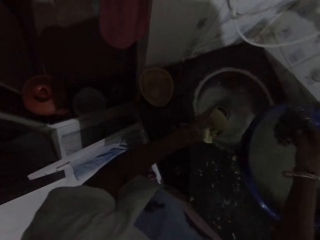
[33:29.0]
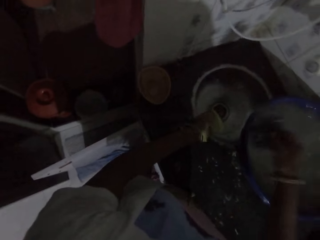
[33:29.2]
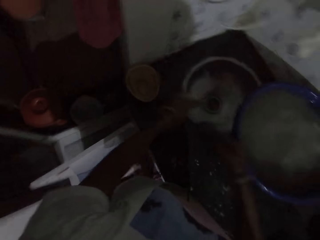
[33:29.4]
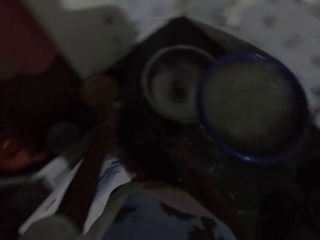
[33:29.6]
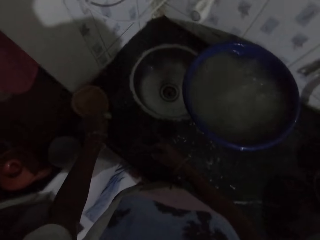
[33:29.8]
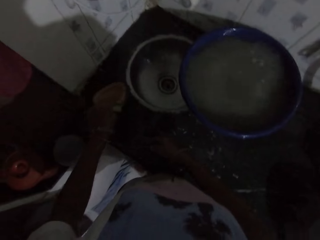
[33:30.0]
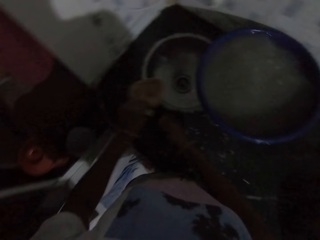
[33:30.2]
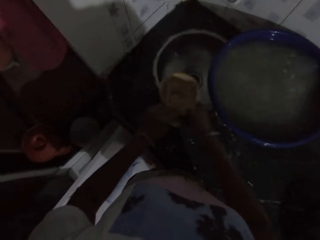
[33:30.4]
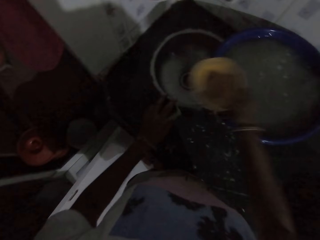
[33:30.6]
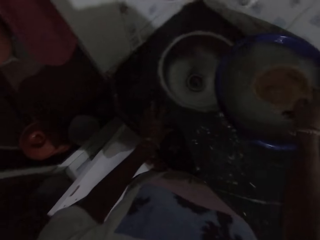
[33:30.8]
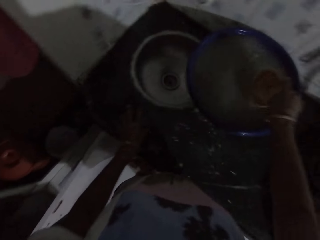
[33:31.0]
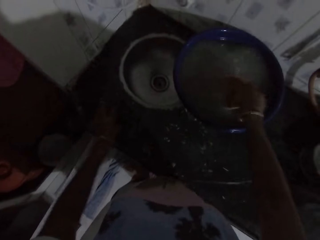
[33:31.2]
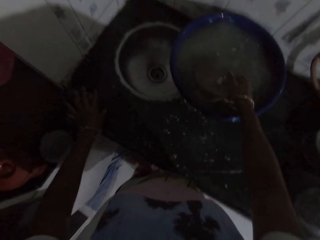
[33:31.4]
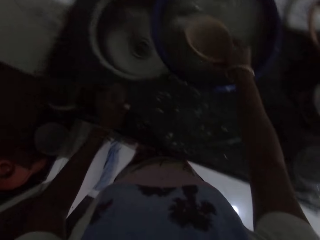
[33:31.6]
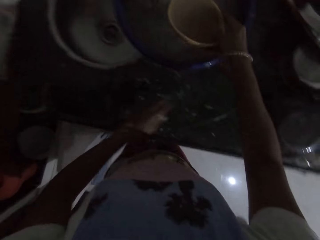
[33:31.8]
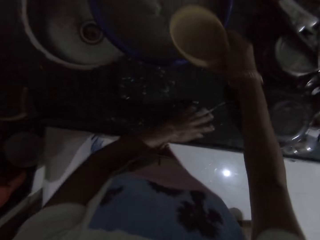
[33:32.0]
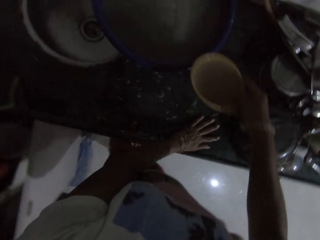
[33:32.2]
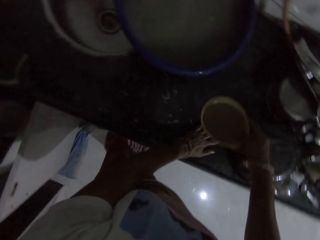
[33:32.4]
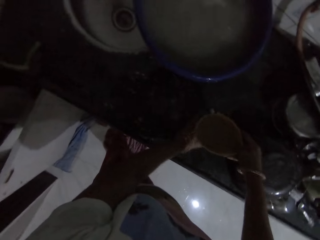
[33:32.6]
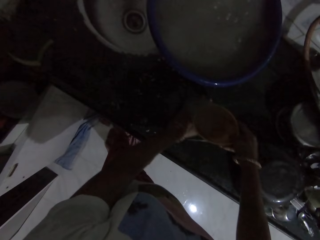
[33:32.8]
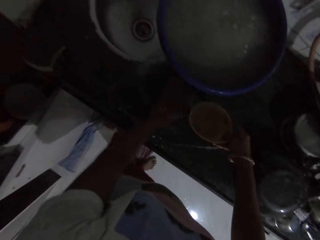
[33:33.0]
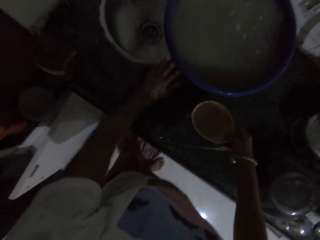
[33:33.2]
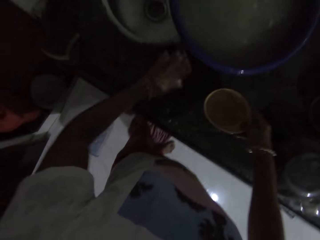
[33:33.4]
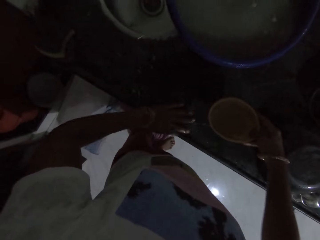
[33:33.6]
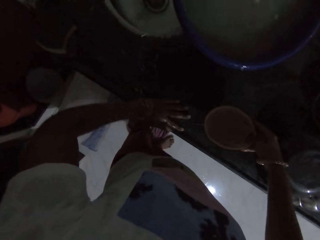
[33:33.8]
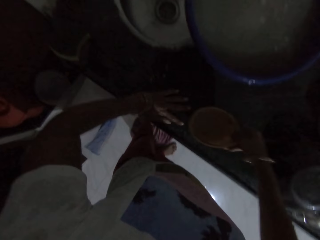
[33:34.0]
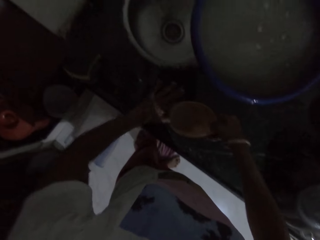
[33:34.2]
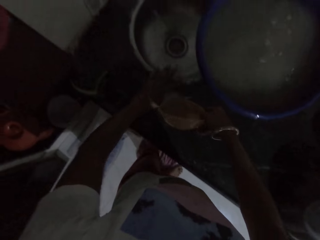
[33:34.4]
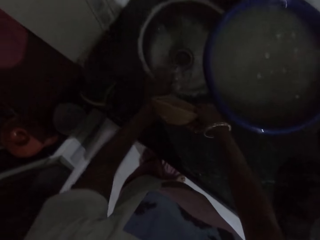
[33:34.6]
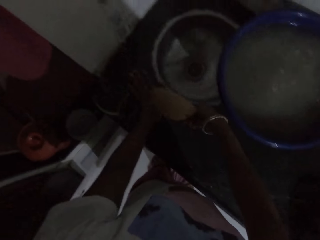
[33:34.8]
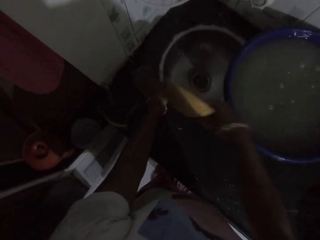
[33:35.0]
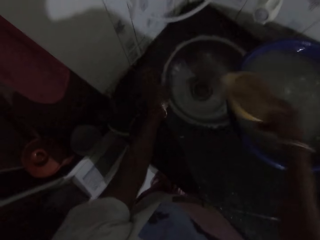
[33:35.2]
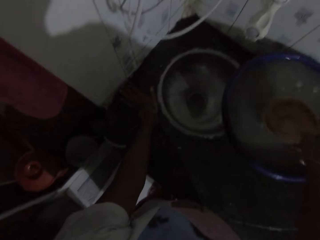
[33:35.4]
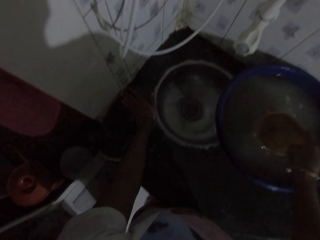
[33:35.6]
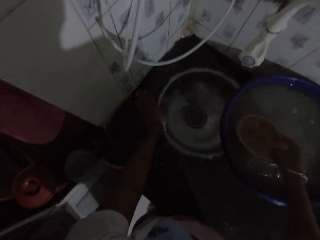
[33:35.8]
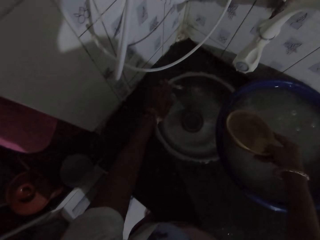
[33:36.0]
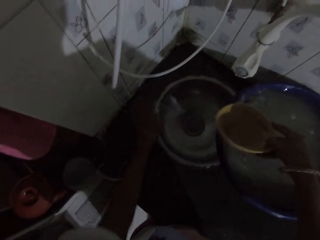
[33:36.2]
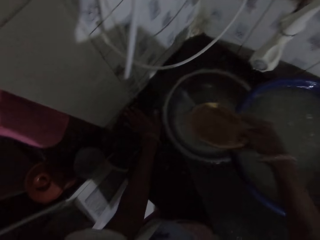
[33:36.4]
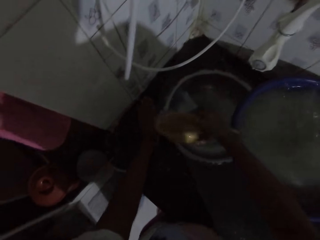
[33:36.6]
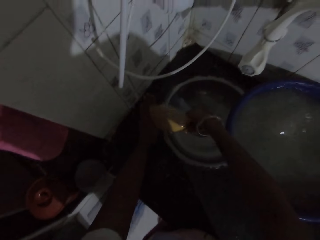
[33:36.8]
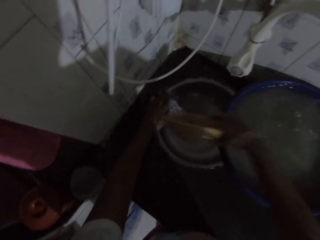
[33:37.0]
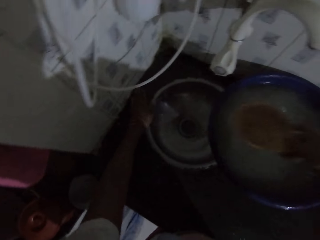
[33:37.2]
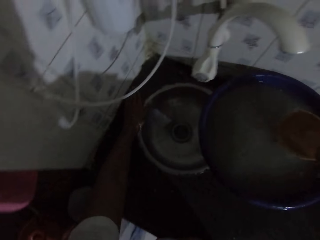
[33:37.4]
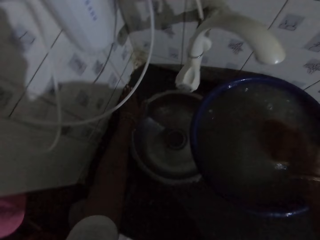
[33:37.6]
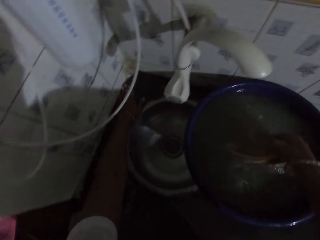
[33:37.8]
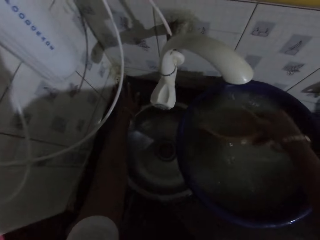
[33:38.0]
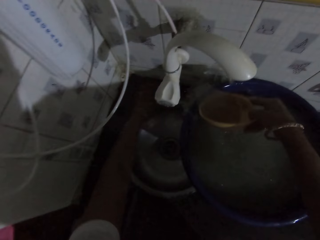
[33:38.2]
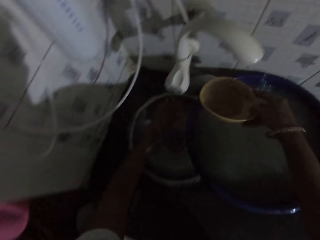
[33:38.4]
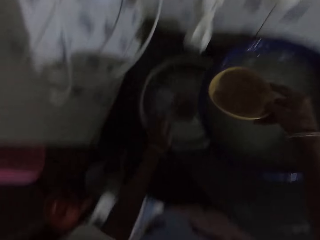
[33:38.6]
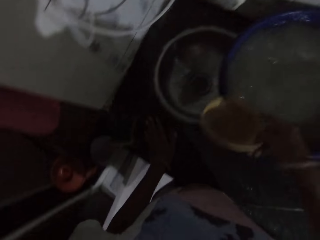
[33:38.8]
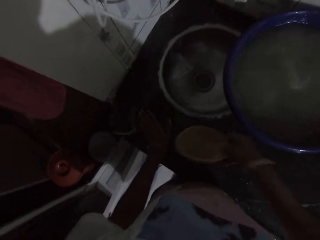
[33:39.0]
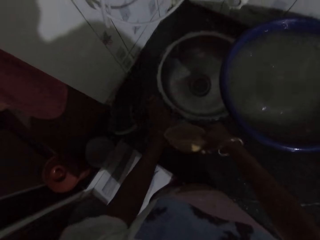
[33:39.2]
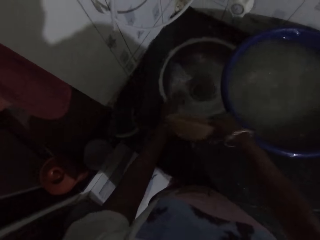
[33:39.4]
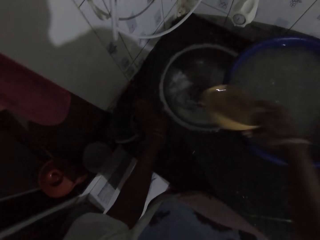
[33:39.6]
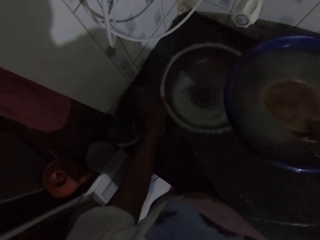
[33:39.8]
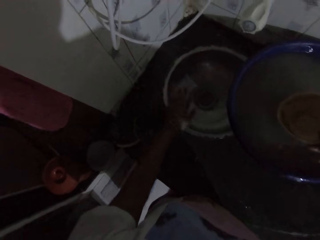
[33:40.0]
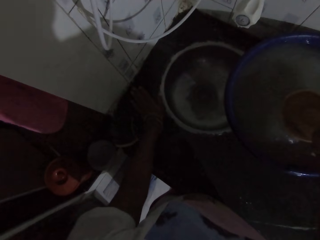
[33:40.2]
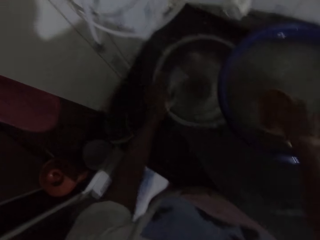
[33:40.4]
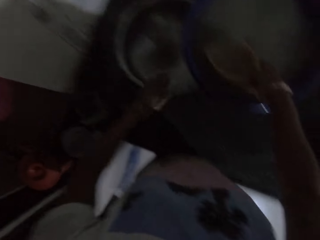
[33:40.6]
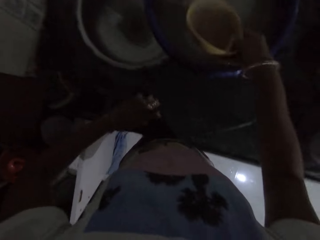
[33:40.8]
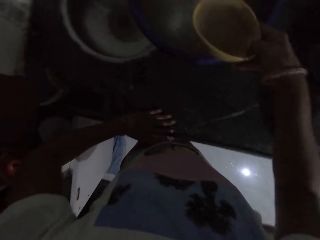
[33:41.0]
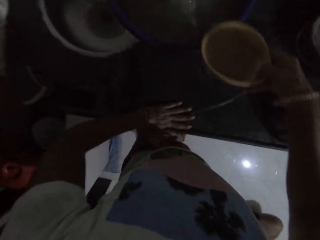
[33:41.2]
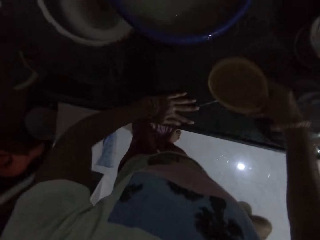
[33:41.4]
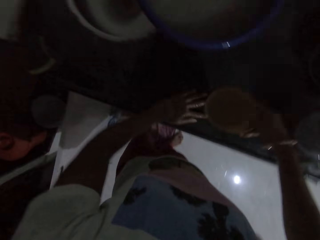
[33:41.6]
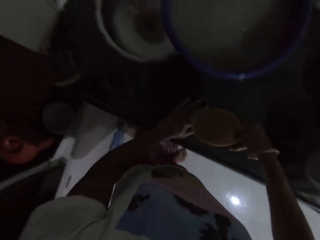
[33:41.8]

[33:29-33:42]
The camera wearer drops the sponge on the kitchen counter with her left hand and drops the sponge on the kitchen counter with her right hand. She picks up a bowl from the kitchen counter with her left hand. She passes the bowl from her left hand to her right hand. She scoops water from the container with the bowl in her right hand. She cleans the kitchen counter with her left hand. She pours water from the bowl to the kitchen counter with her right hand. She scoops water from the container with the bowl in her right hand. She pours water from the bowl to the kitchen counter with her right hand. She scoops water from the container with the bowl in her right hand. She pours water from the bowl to the kitchen counter with her right hand. She does it again. She scoops water from the container with the bowl in her right hand.

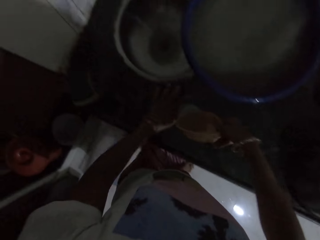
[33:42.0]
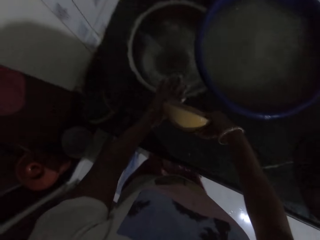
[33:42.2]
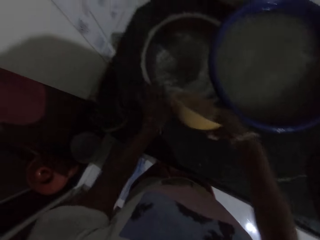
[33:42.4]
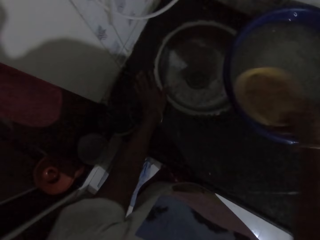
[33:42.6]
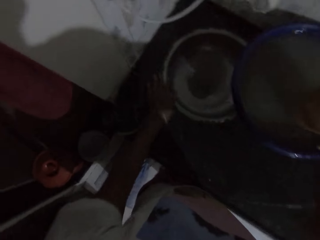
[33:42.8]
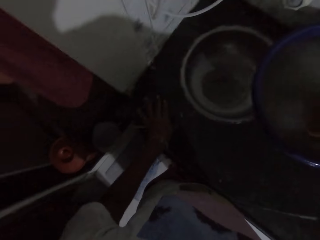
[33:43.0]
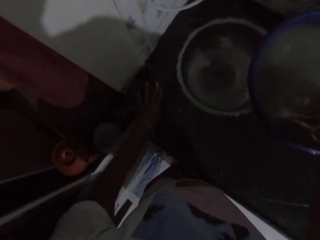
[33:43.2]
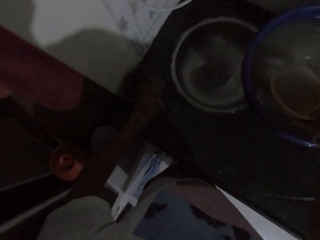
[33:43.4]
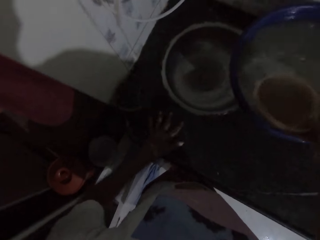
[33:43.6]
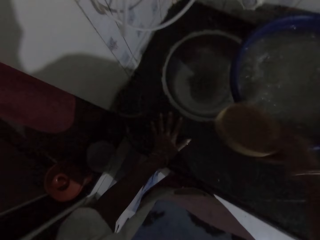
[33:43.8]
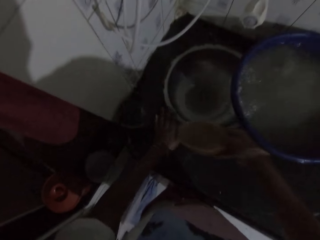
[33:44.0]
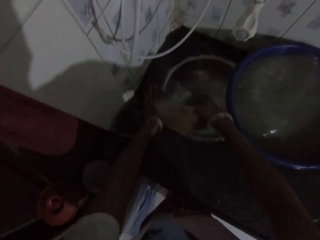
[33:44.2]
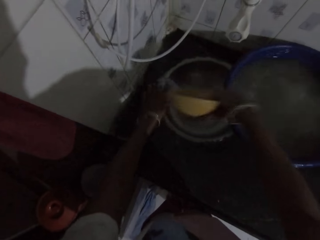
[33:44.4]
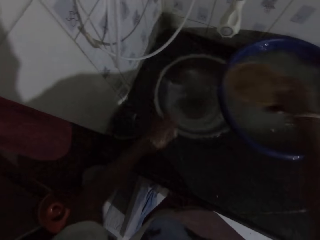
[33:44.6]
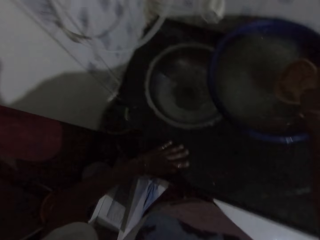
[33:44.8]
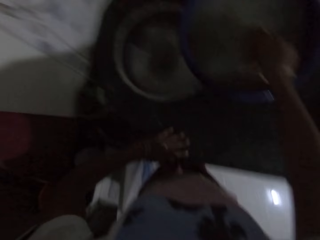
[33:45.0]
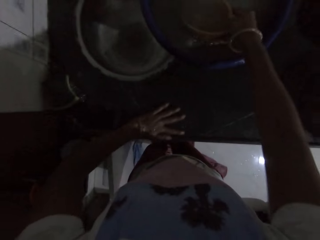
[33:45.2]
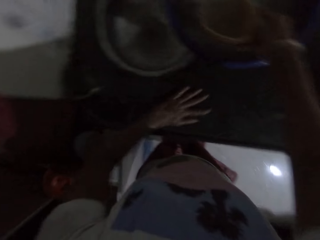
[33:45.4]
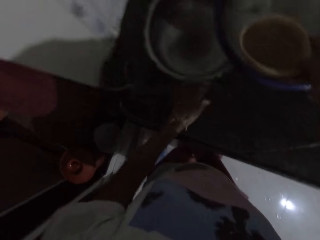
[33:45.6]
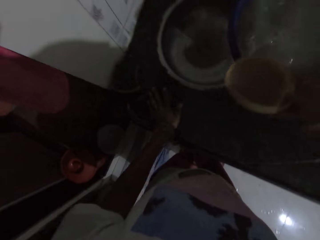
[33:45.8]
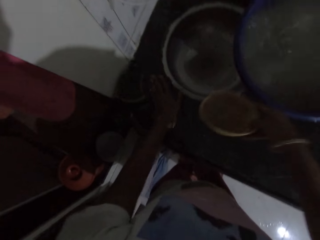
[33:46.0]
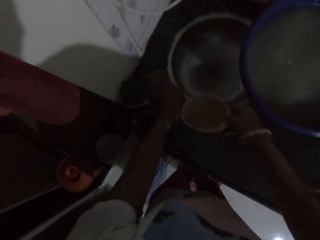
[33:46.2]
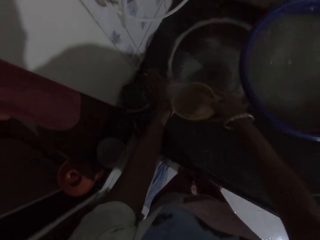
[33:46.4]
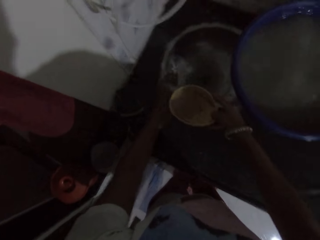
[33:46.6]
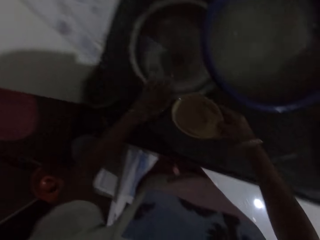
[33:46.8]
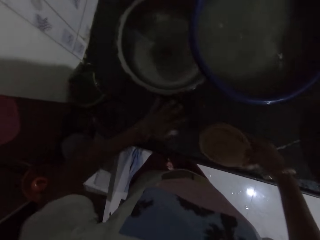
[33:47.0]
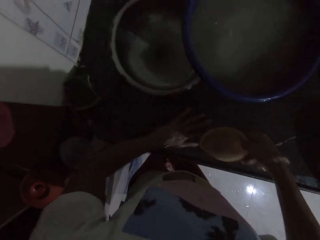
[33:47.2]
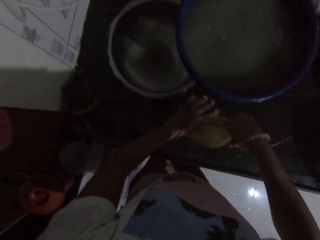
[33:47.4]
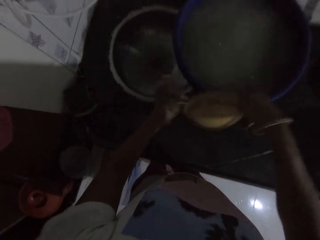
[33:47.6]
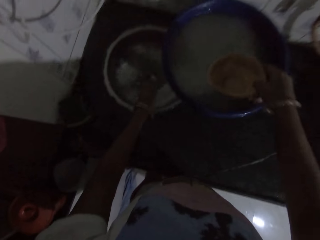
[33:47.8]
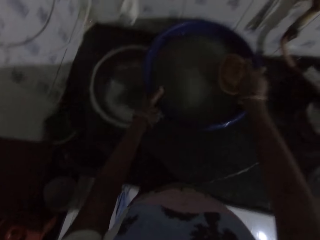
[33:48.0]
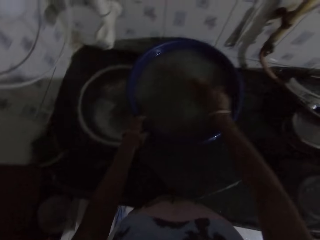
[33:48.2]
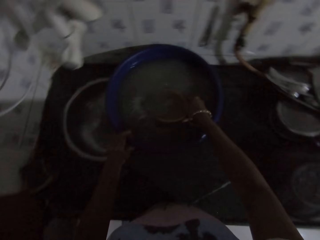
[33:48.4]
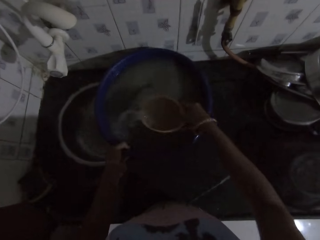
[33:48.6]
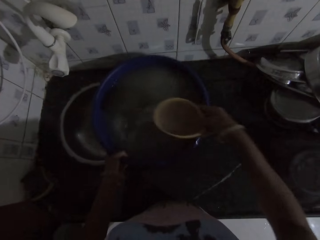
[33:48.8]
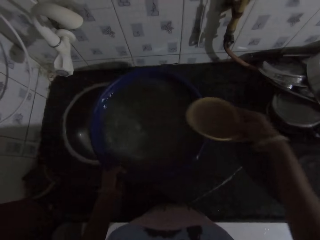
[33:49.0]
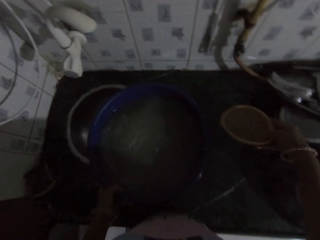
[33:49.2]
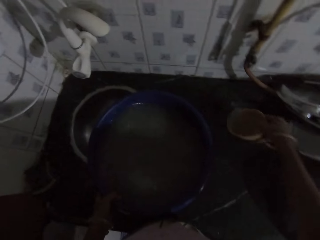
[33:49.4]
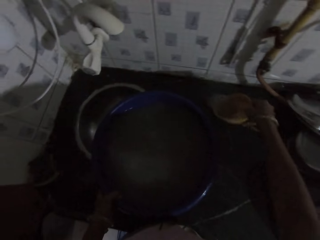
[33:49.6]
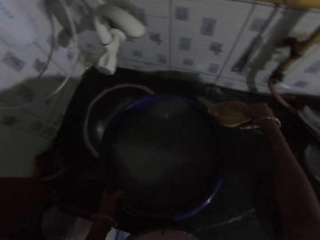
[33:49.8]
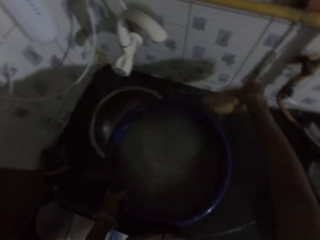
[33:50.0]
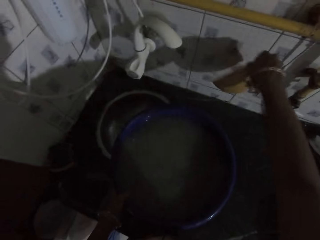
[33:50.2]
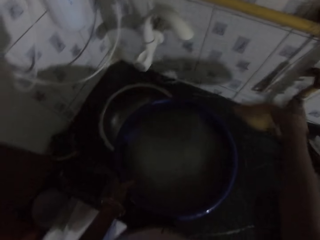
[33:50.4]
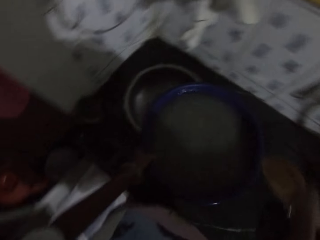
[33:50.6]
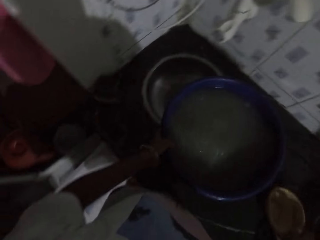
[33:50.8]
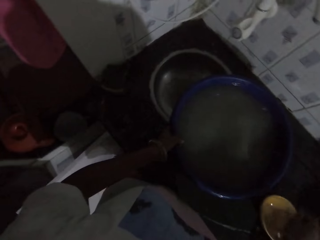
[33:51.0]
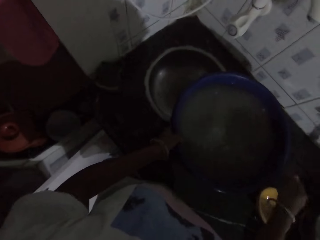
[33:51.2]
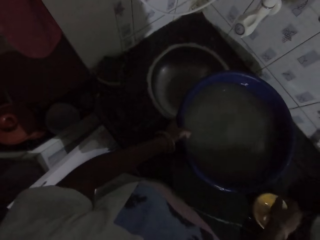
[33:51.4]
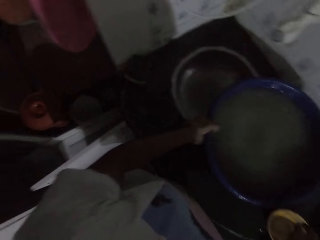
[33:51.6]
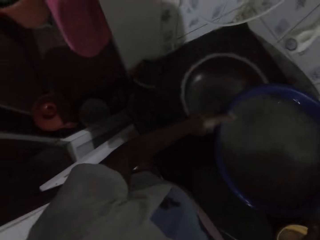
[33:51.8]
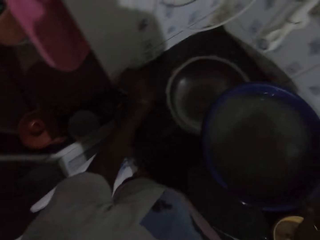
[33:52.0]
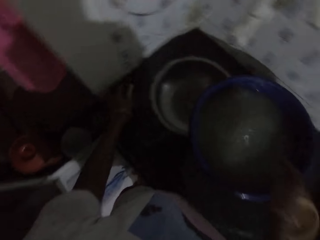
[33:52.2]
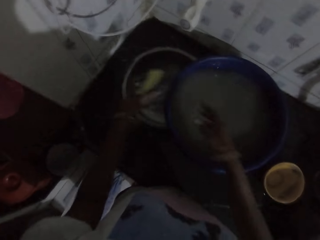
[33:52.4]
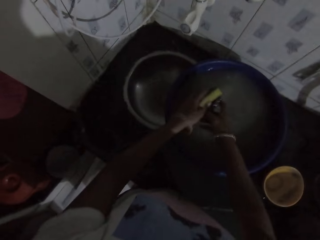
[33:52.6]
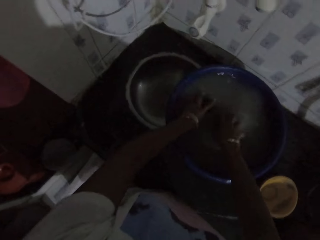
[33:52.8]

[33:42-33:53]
The camera wearer pours water from the bowl to the kitchen counter with her right hand. She scoops water from the container with the bowl in her right hand. She pours water from the bowl to the kitchen counter with her right hand. She scoops water from the container with the bowl in her right hand. She pours water from the bowl to the kitchen counter with her right hand. She scoops water from the container with the bowl in her right hand. She moves the container on the kitchen counter with her left hand. She pours water from the bowl to the kitchen counter with her right hand. She moves the container on the kitchen counter with her left hand. She drops the bowl on the kitchen counter with her right hand. She picks up the sponges from the container on the kitchen counter with her left hand. She holds the sponge with both hands.
